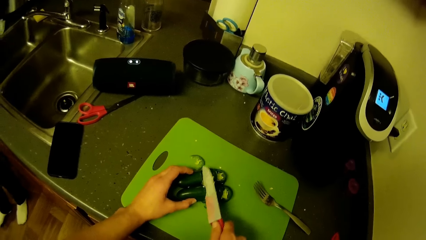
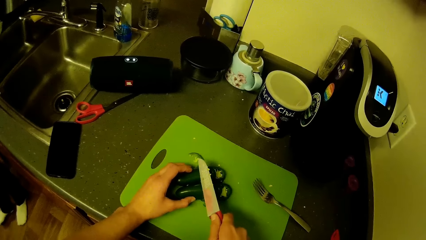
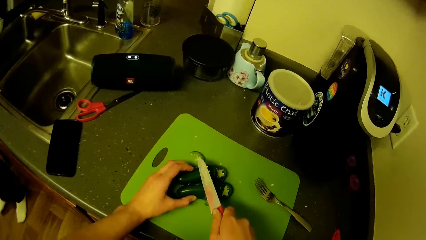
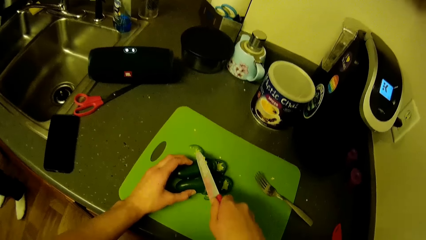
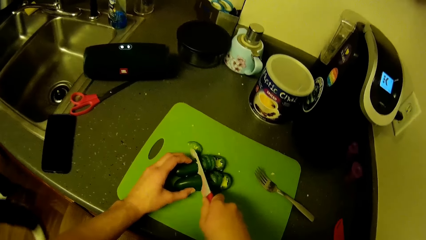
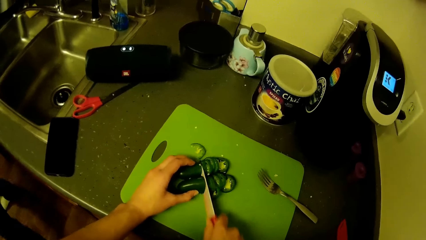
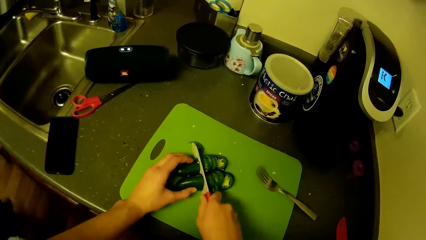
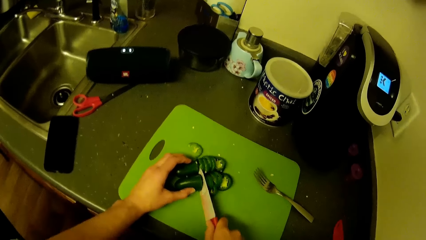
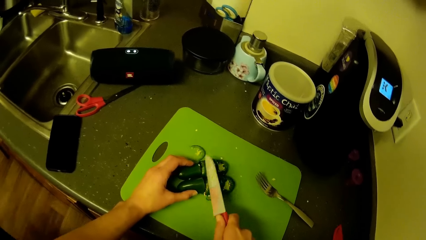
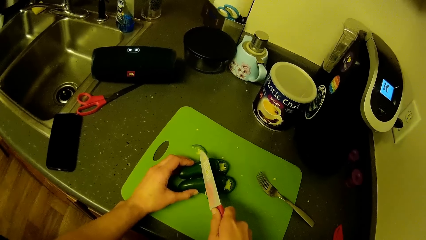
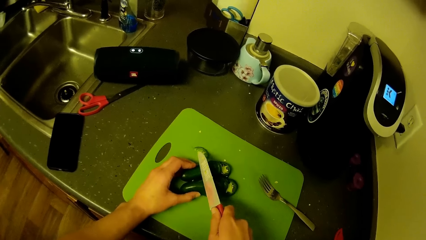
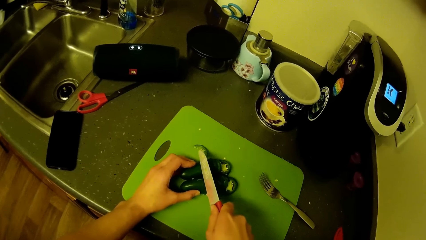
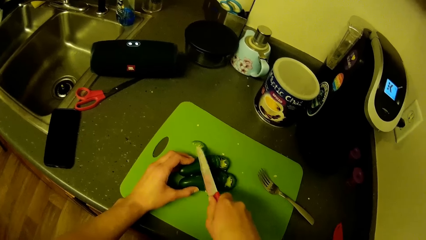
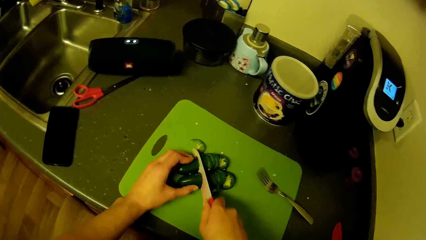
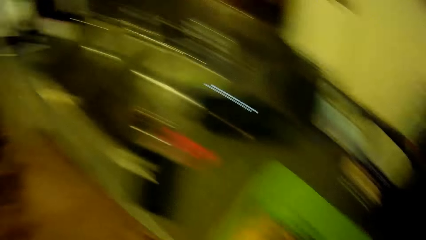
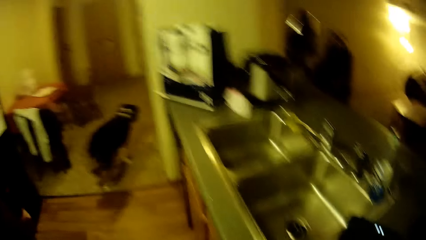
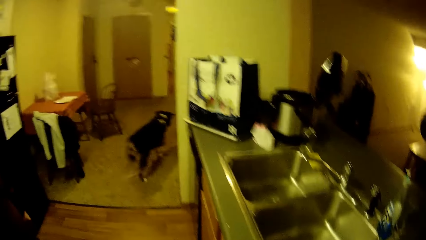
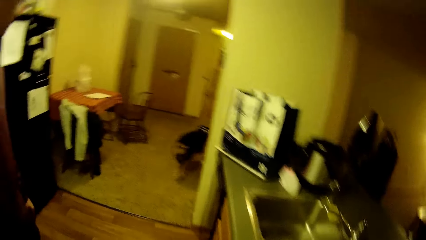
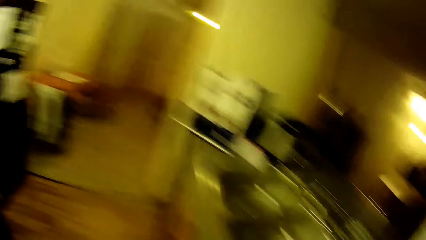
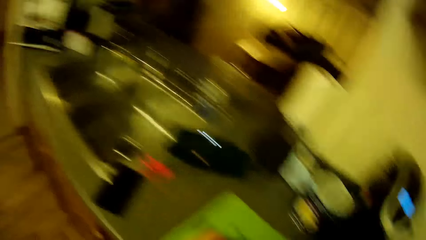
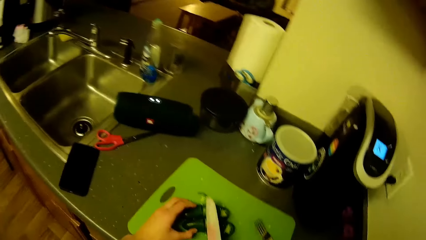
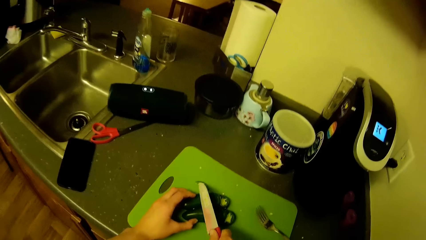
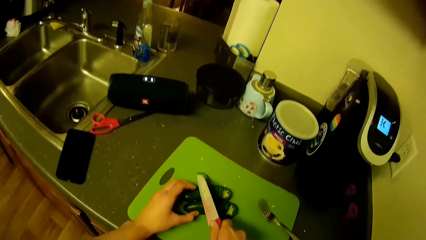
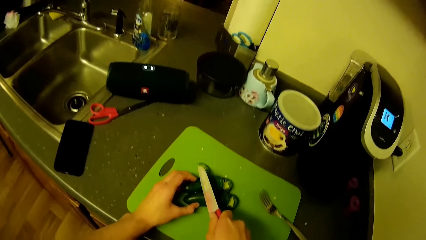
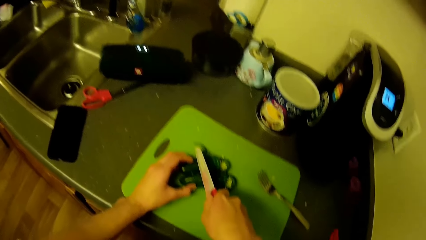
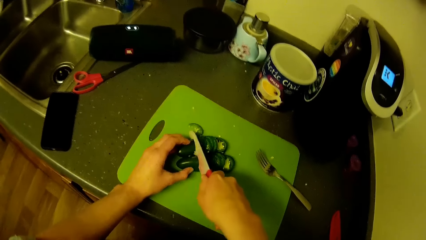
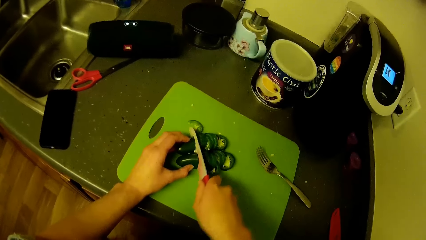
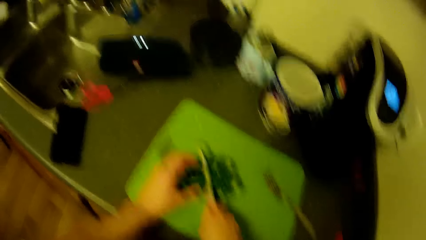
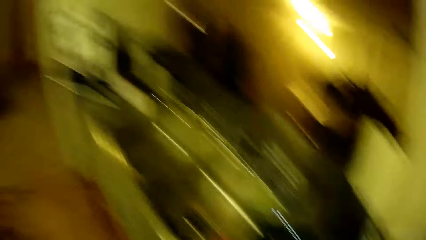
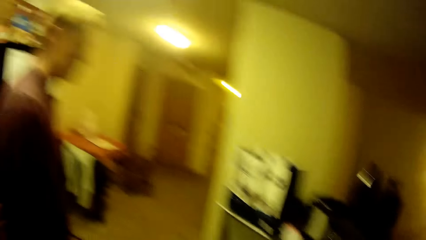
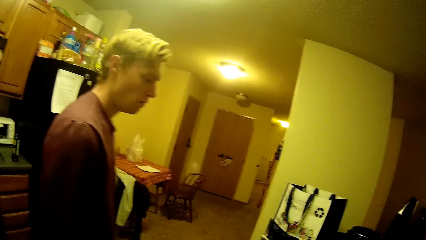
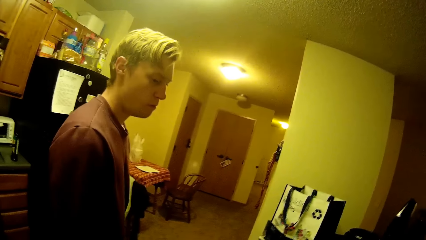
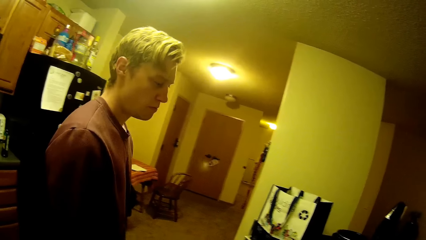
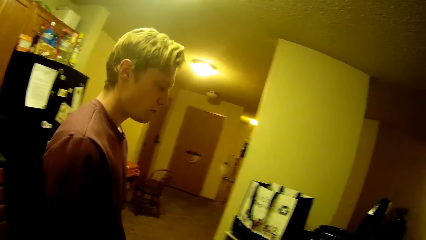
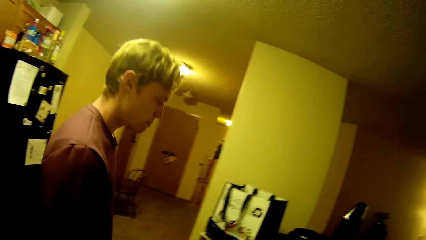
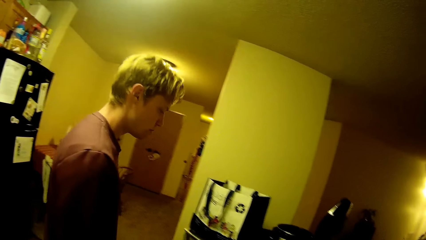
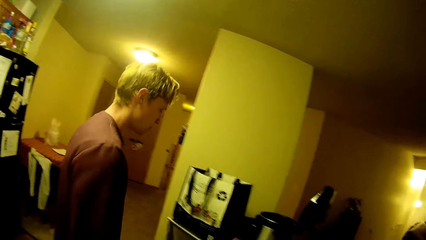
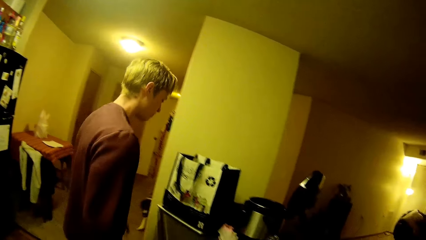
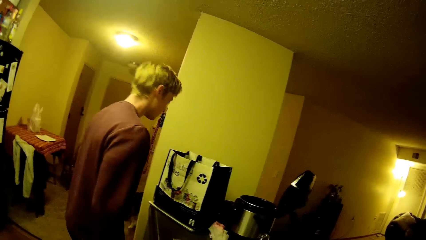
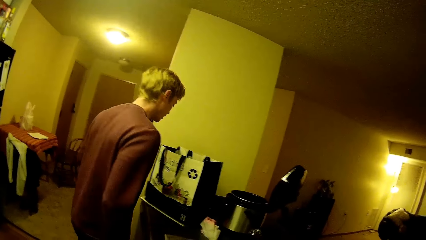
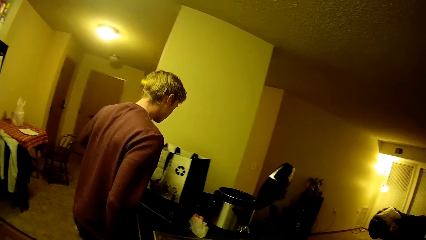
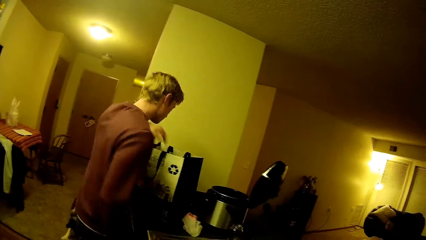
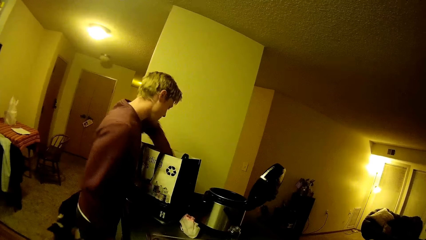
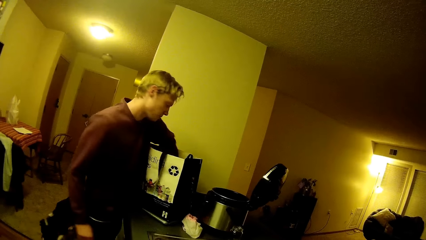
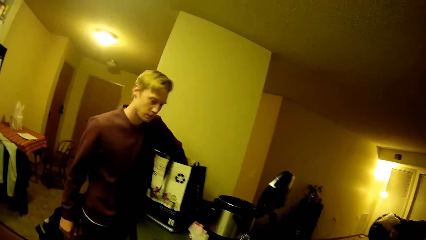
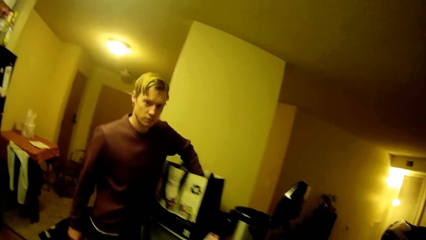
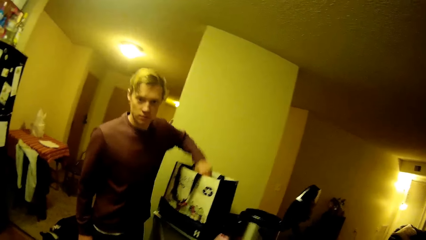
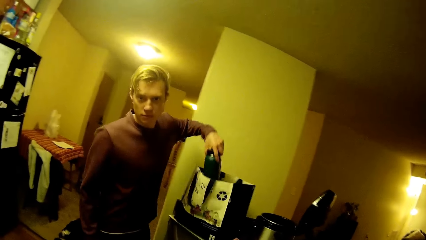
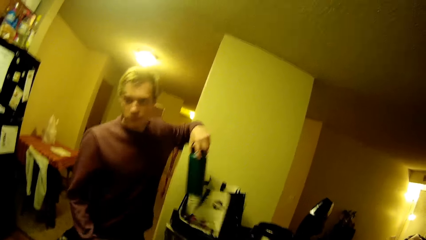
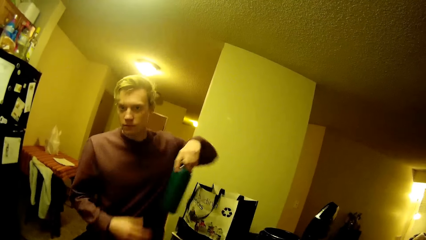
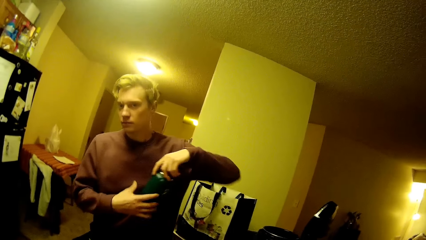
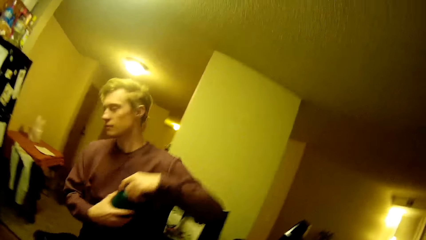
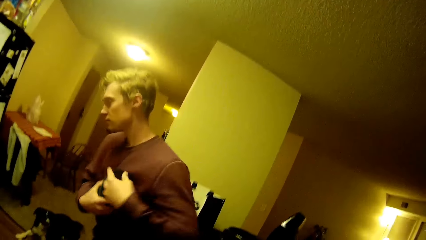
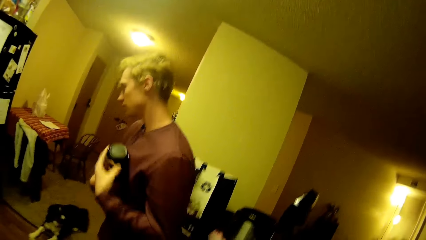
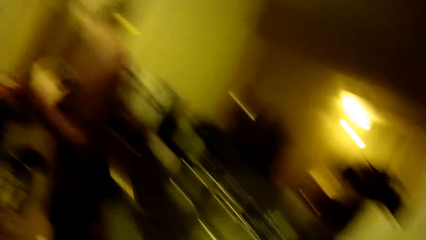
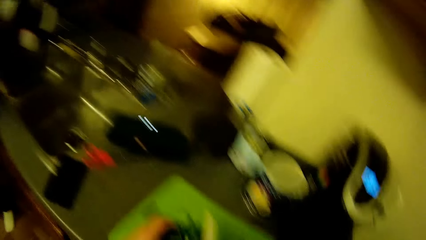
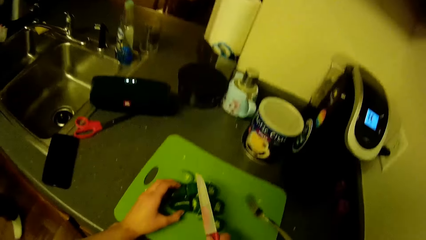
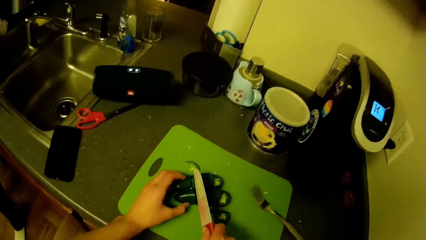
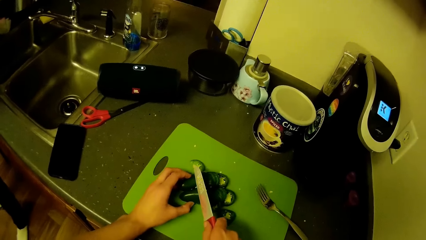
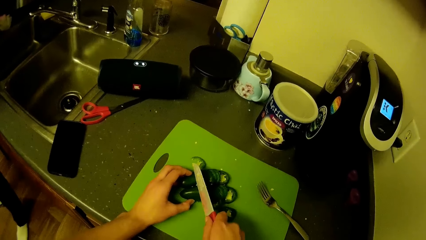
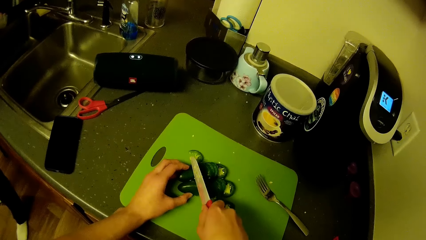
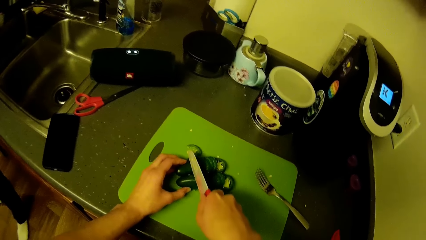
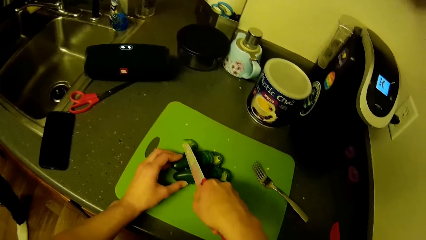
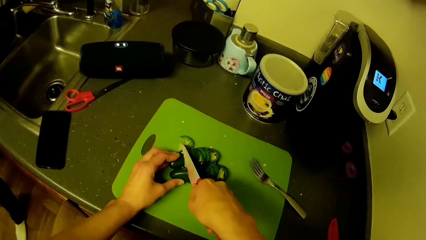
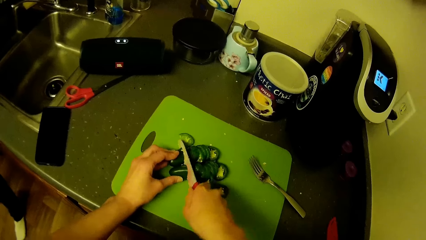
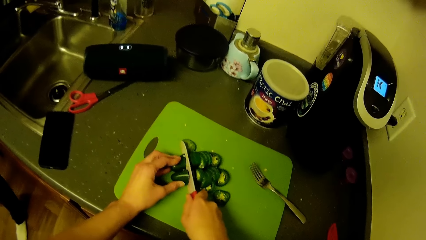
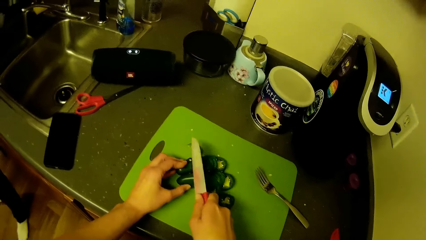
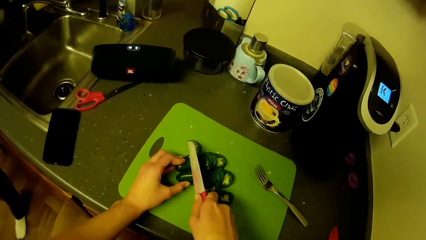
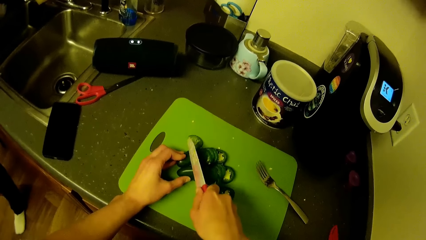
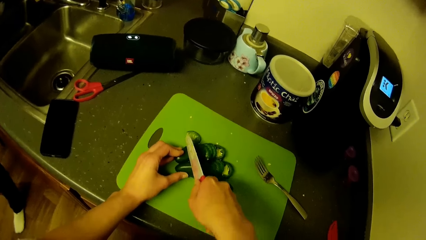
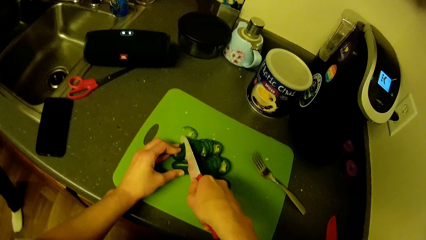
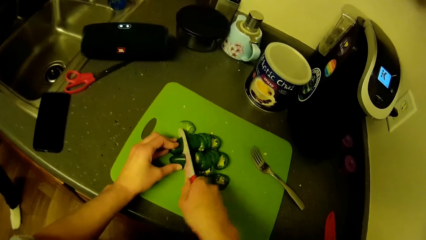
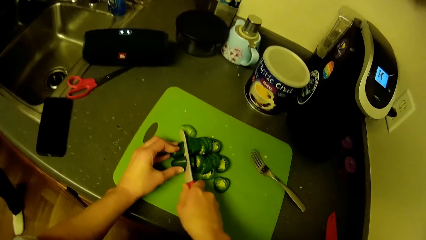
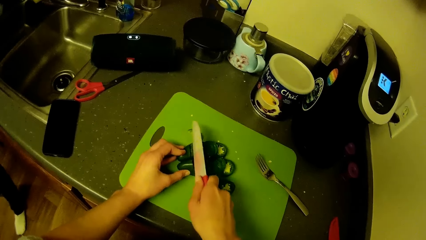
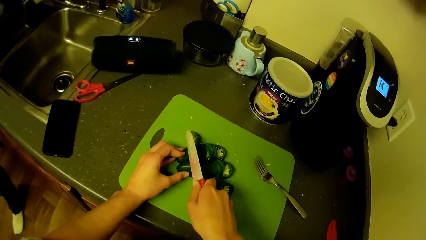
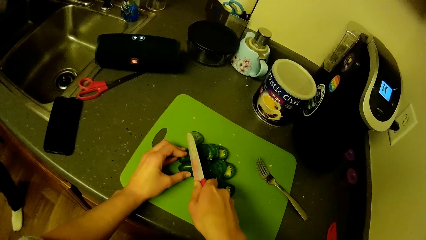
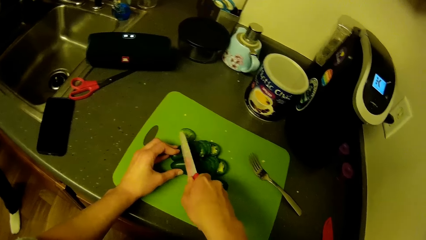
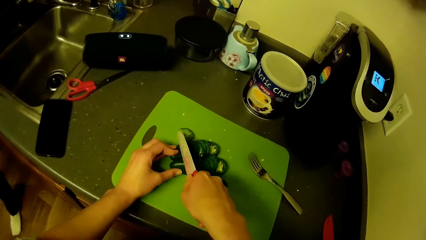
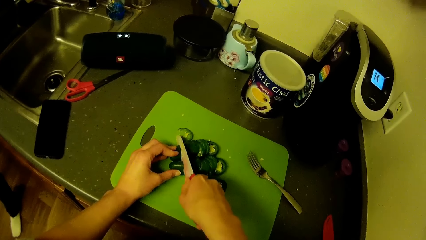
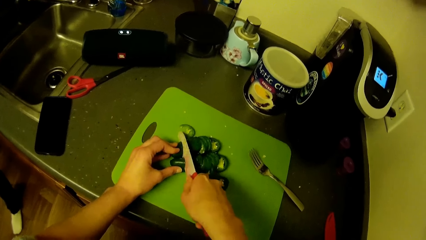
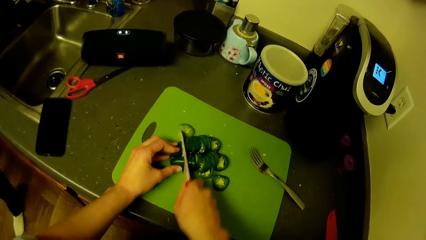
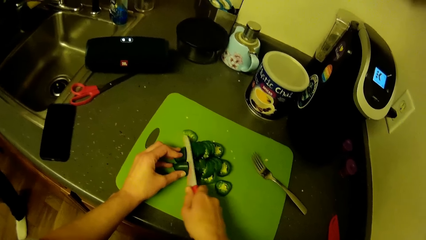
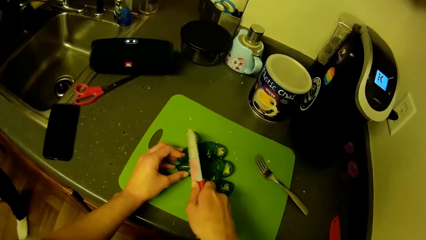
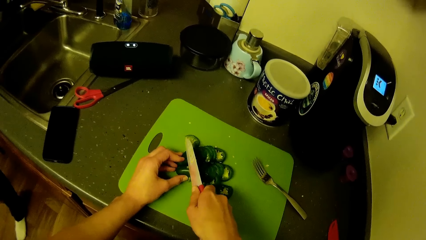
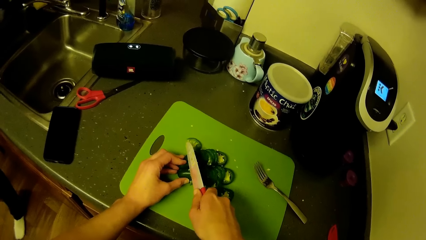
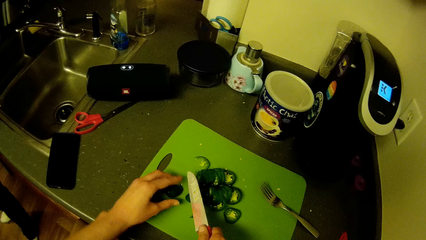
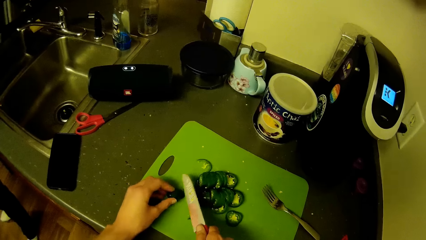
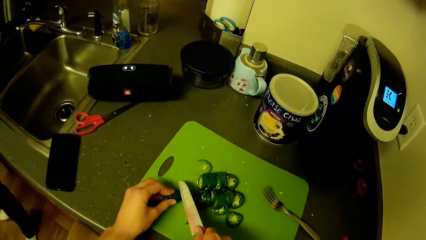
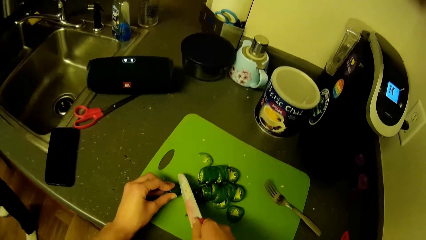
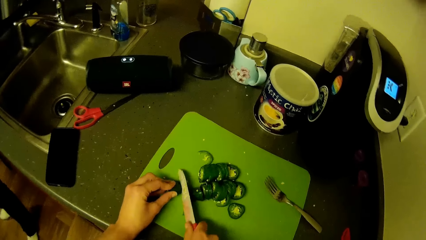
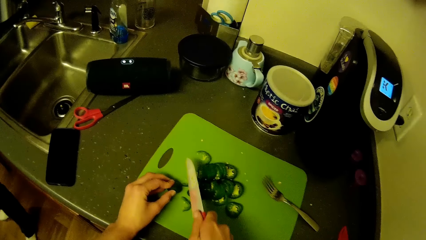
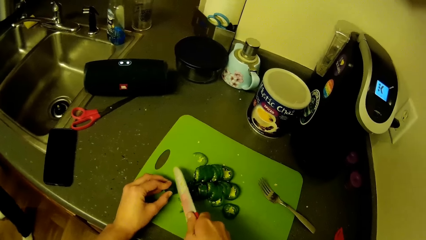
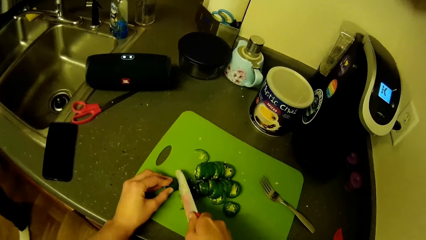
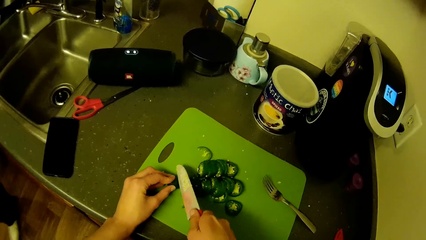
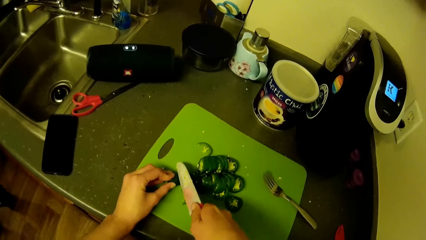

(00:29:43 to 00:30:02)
A man moves around the kitchen. The camera wearer cuts the green pepper. The man walks around the kitchen. The man picks up a bottle from the grocery bag with his hand. The camera wearer cuts the green pepper.
